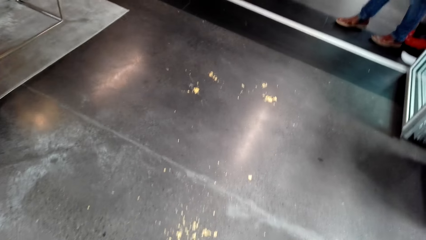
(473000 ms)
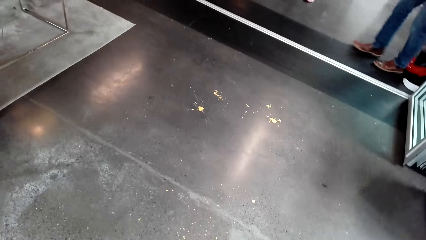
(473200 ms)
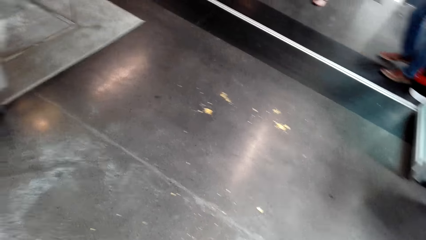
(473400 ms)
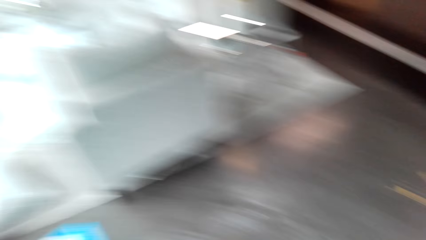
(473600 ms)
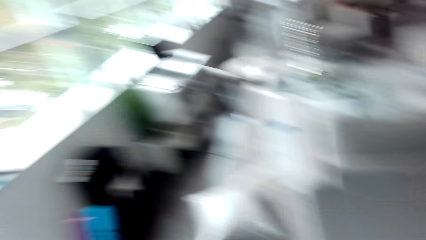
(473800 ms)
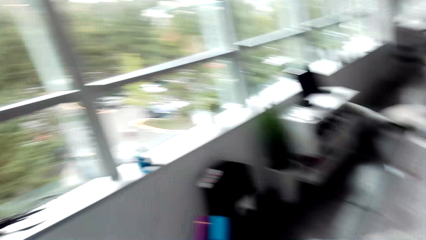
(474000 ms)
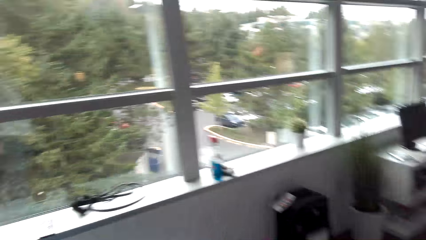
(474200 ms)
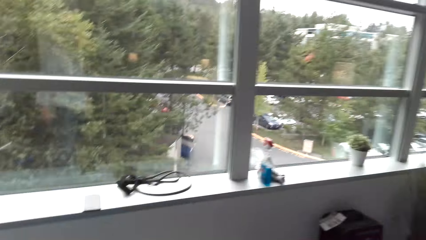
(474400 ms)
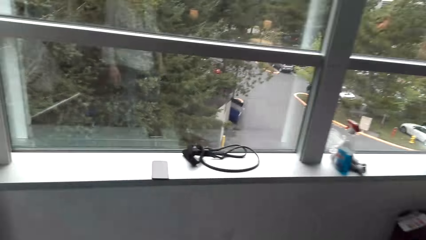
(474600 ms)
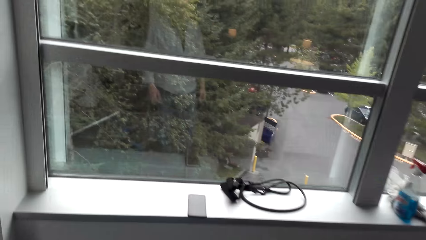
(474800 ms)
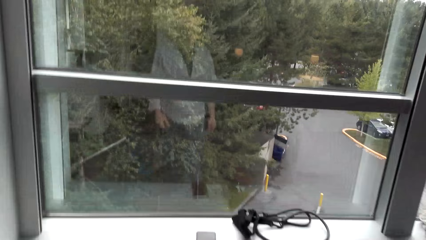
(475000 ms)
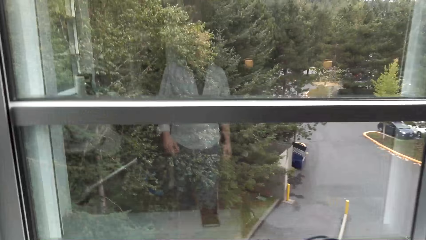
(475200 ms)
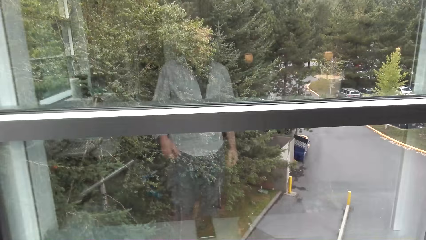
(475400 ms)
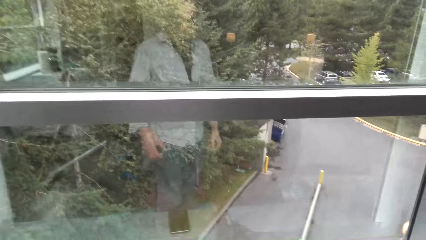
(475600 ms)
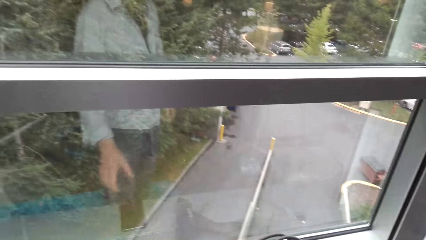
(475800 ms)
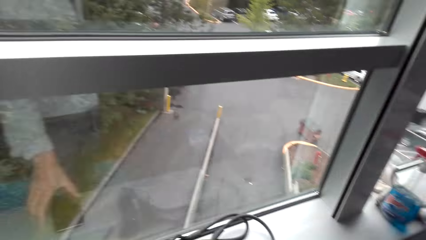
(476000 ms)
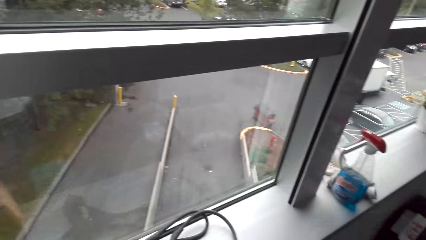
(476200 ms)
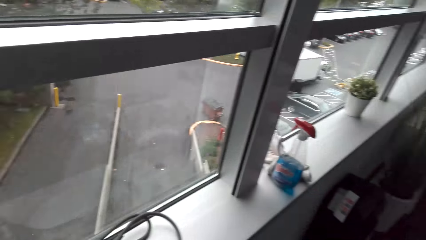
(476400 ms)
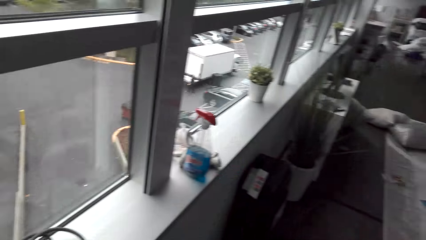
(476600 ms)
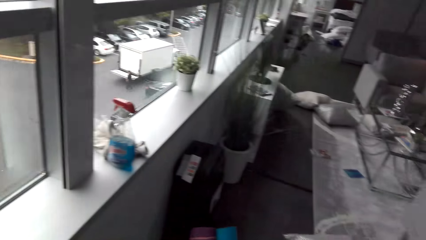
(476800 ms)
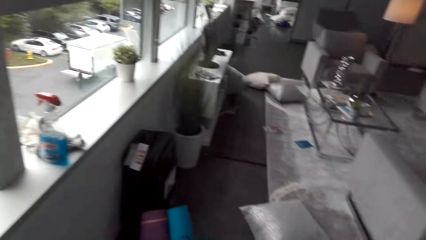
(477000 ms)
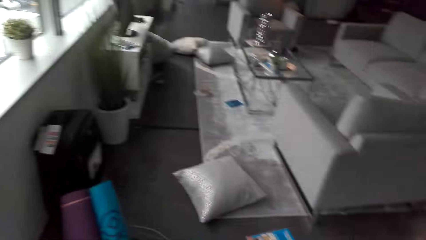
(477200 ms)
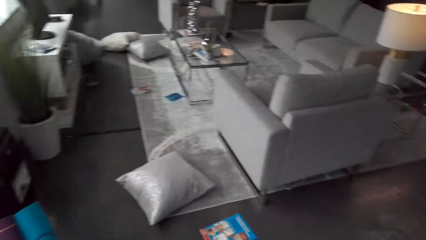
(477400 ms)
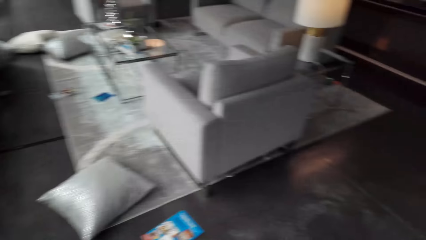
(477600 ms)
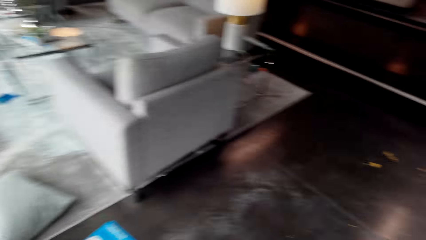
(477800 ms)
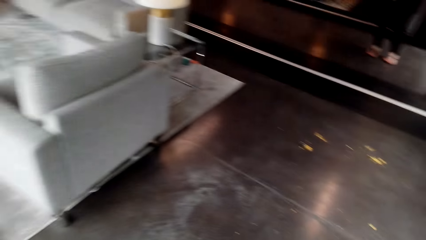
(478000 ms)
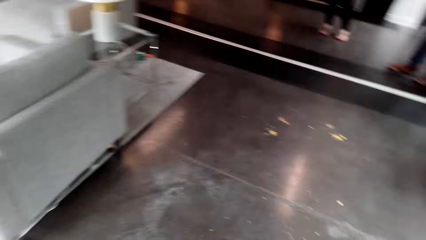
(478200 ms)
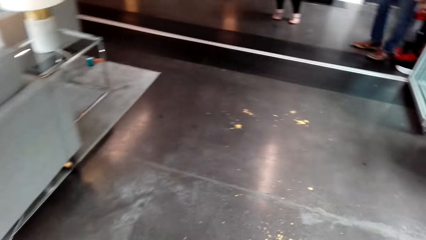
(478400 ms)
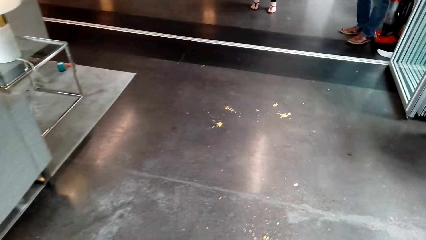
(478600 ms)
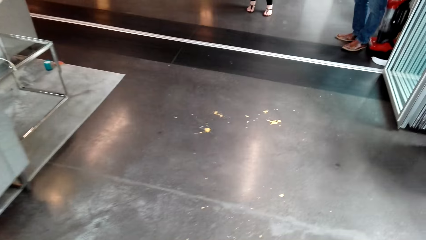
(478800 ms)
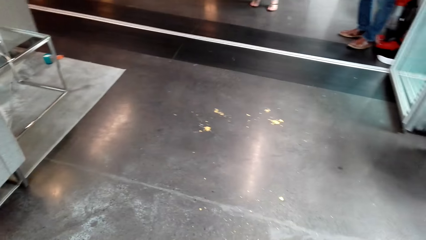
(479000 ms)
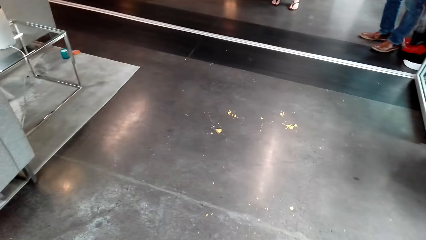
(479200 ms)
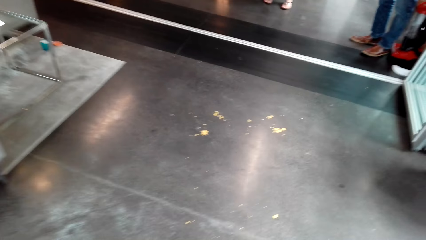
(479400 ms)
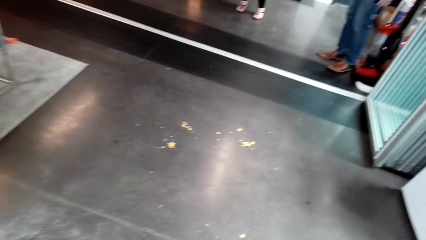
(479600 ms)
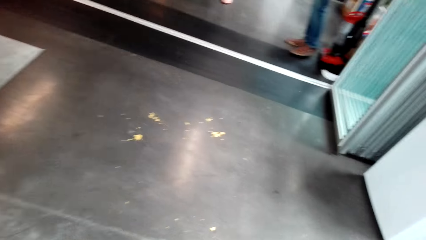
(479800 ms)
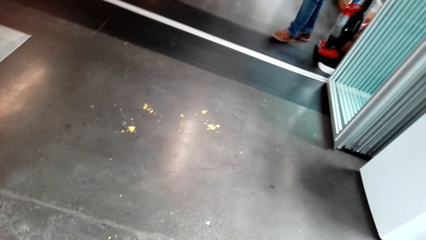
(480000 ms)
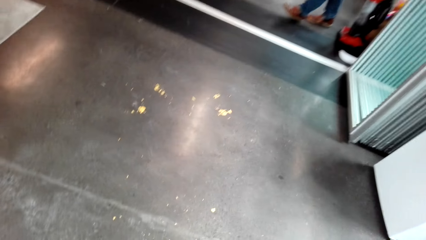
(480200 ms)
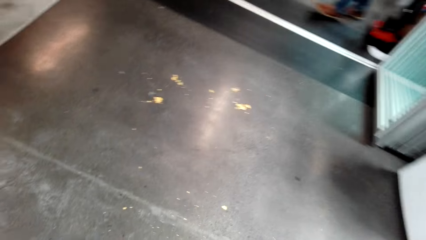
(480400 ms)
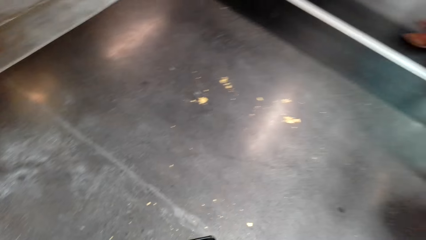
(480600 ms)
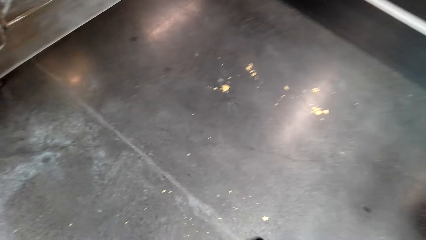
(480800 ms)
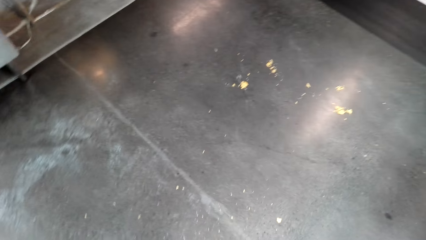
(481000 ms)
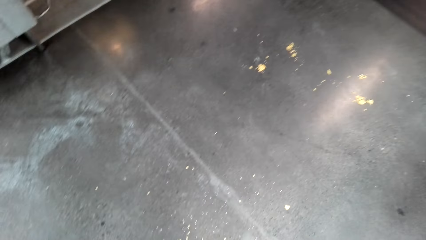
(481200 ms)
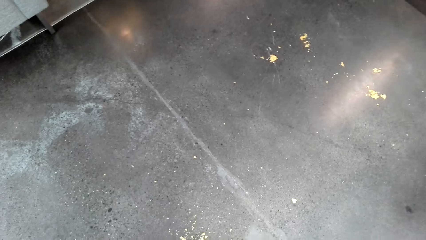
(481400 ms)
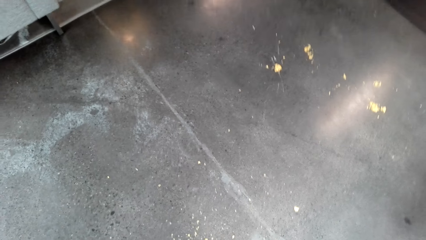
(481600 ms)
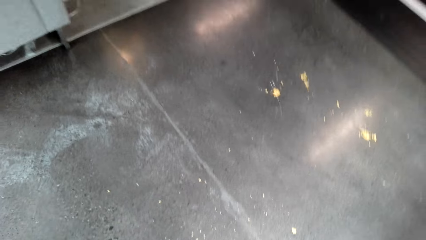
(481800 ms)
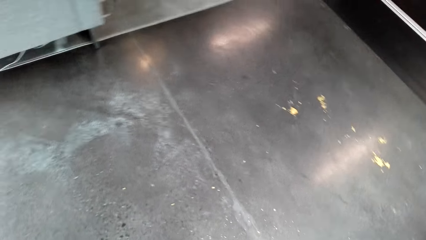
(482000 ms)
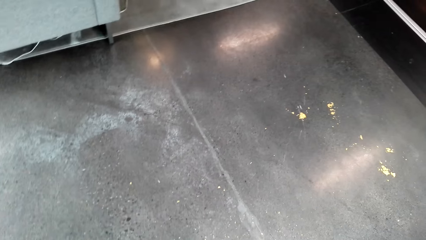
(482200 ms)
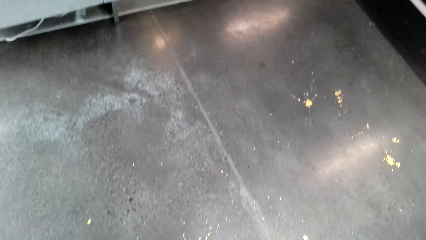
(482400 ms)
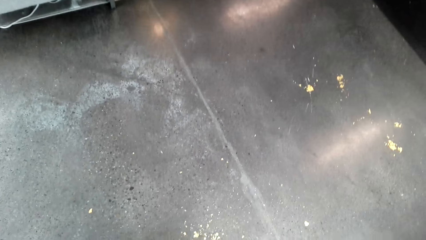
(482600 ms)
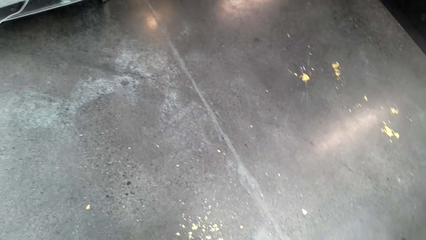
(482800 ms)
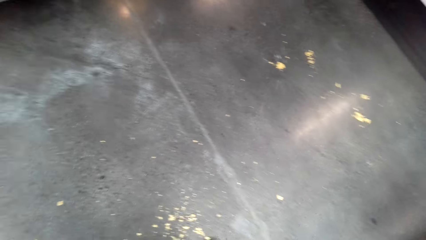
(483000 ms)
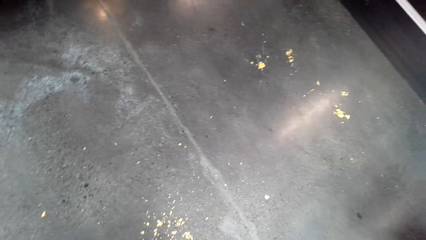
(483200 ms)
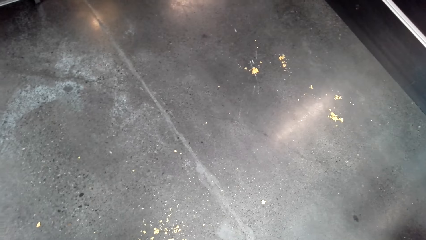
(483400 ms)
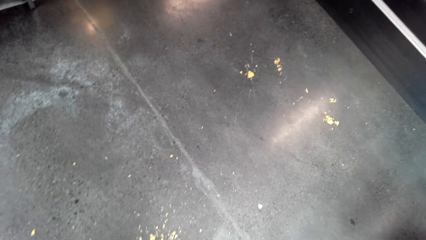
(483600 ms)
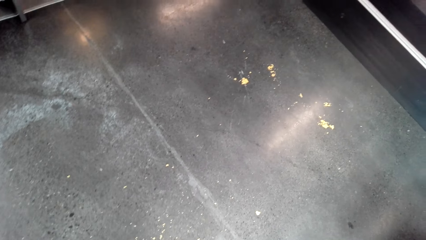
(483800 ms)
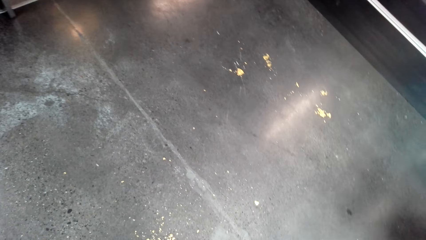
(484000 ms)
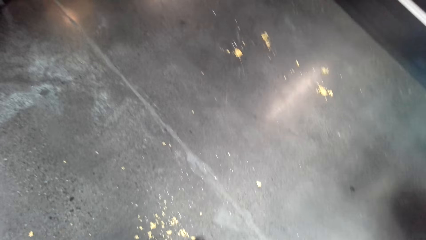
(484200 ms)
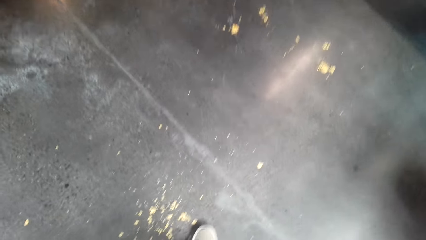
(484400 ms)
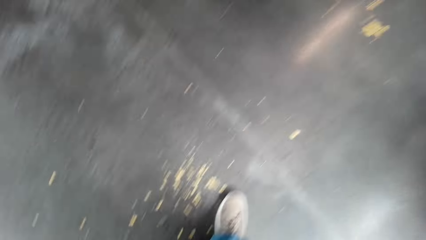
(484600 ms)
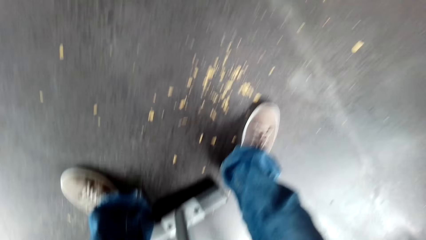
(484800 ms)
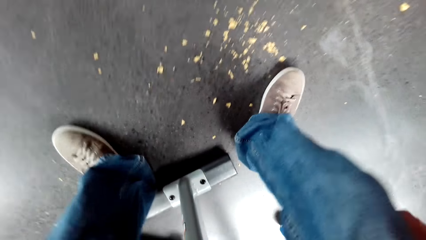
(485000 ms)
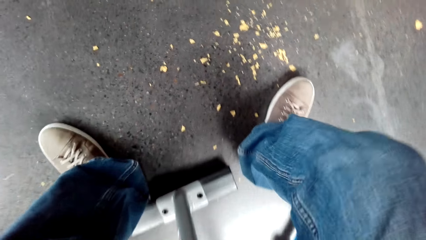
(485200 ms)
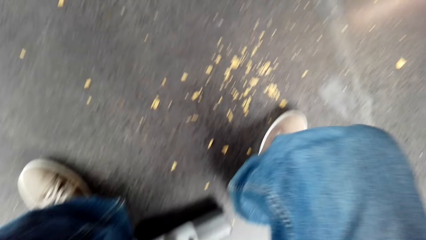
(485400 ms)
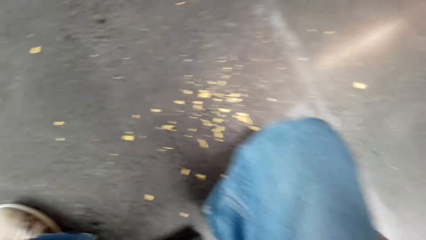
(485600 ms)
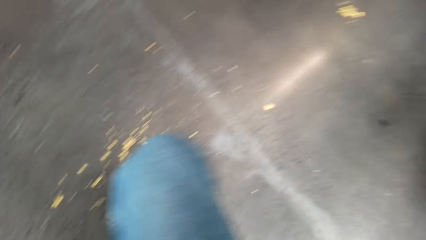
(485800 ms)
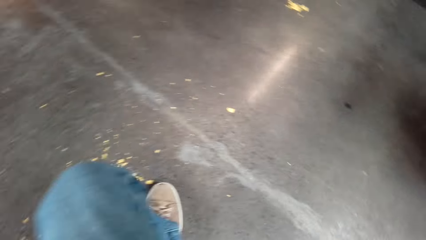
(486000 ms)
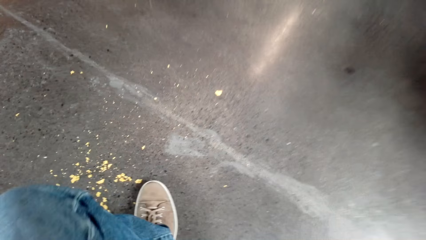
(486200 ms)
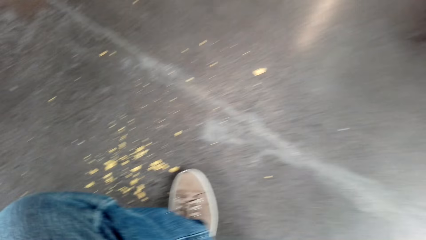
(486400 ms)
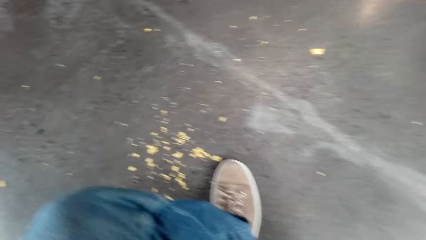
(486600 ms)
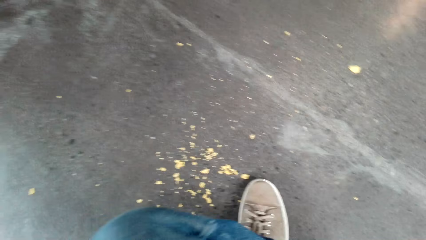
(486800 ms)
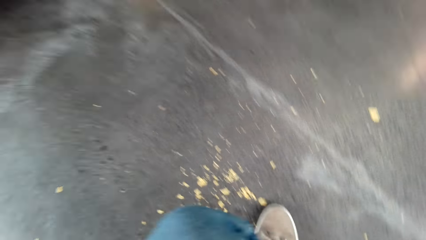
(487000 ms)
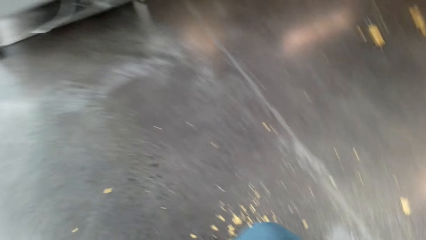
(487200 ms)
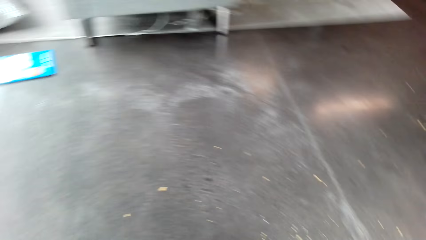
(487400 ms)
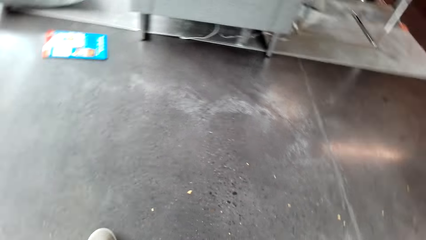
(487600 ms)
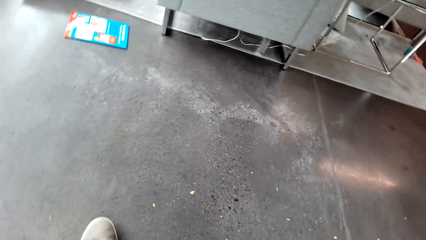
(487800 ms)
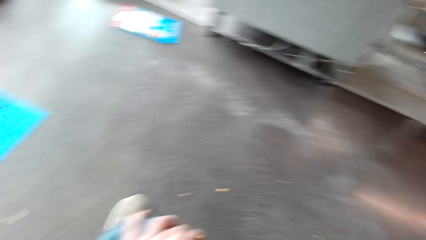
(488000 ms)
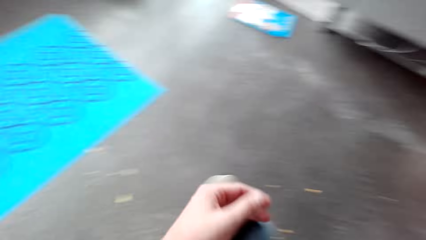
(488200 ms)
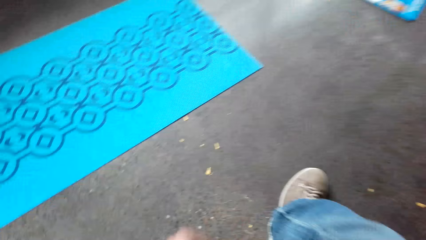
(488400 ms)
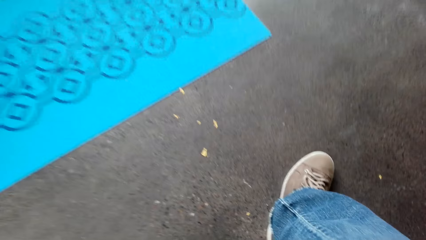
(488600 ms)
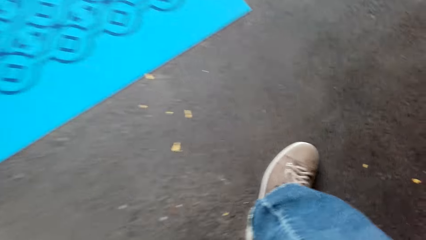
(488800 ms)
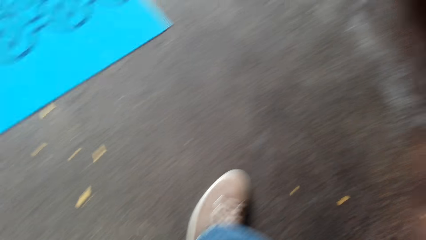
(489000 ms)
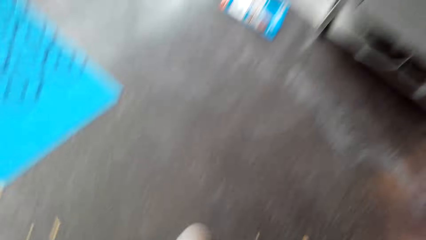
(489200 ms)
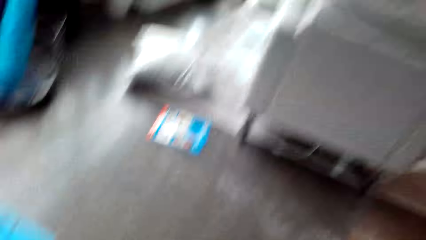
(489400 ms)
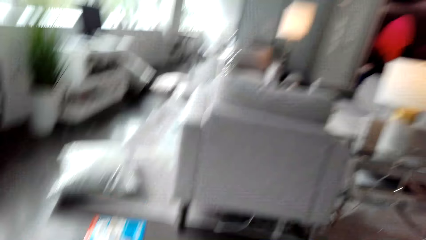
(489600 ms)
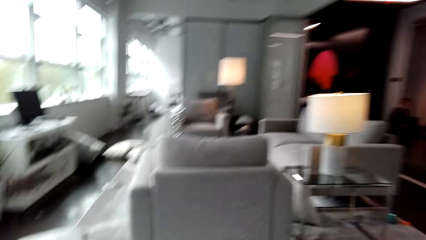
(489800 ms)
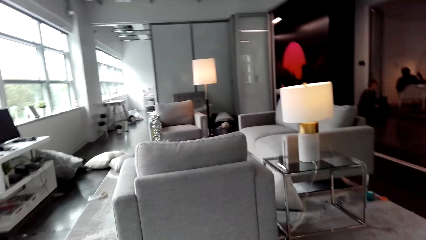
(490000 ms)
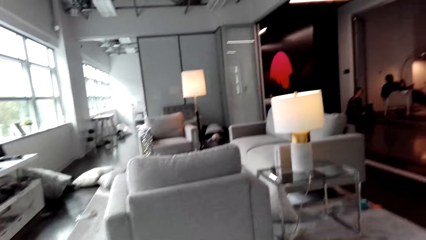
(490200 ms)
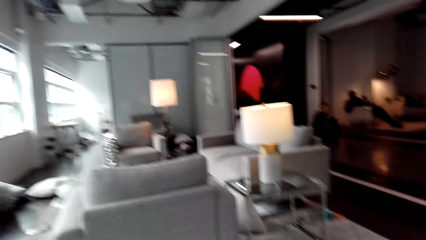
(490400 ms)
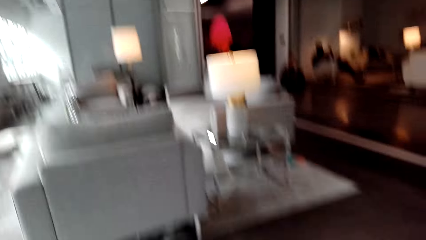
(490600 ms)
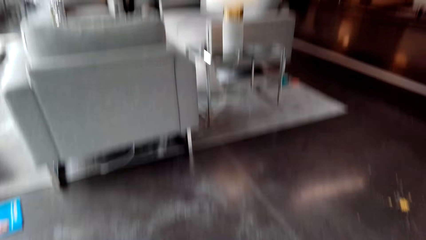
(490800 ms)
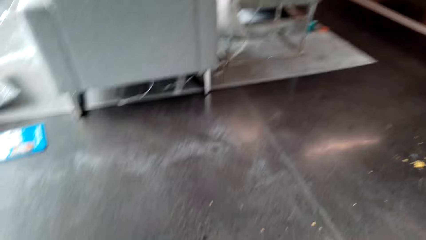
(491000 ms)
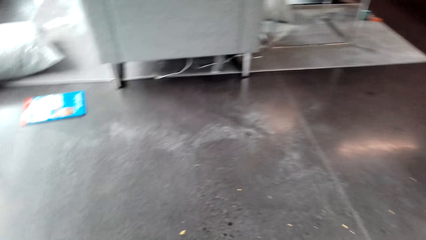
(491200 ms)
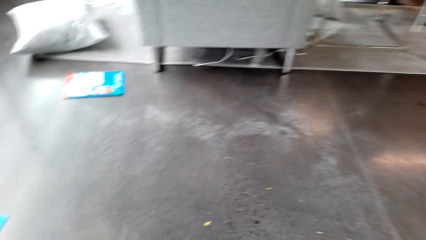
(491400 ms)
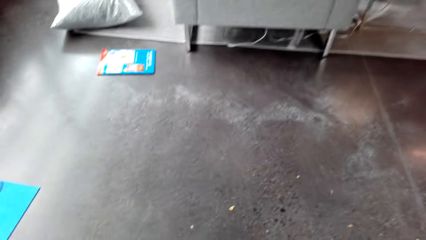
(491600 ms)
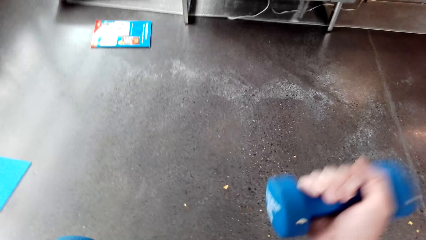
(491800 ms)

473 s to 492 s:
The camera wearer walks around. They pick up the phone. They turn around. They walk around. They look down. They sit. They look around the room.
